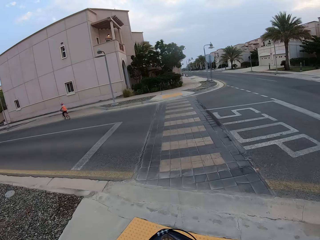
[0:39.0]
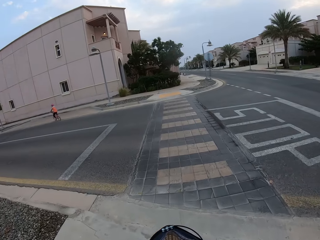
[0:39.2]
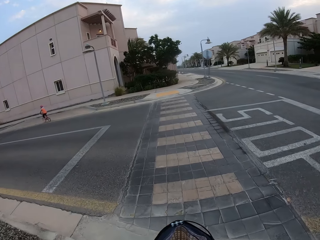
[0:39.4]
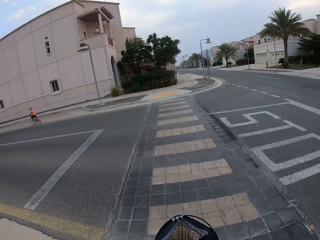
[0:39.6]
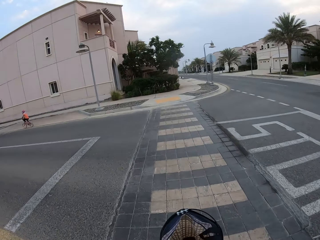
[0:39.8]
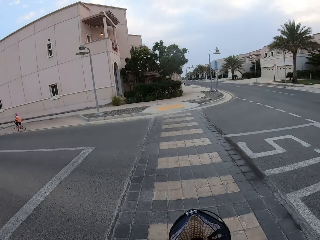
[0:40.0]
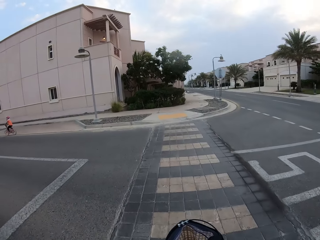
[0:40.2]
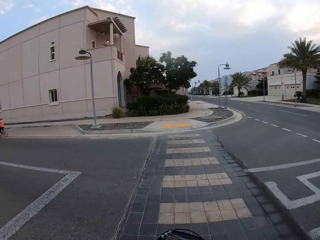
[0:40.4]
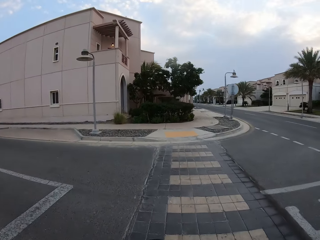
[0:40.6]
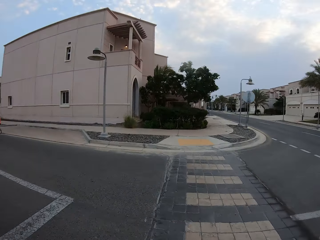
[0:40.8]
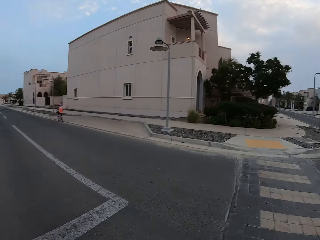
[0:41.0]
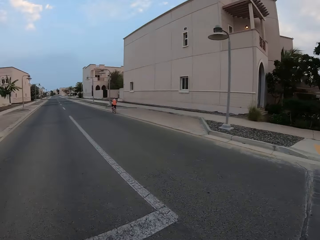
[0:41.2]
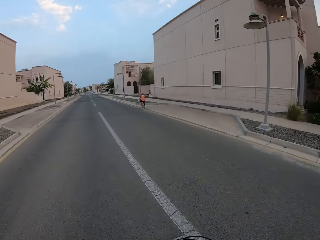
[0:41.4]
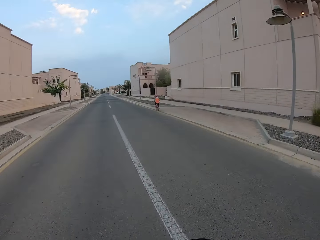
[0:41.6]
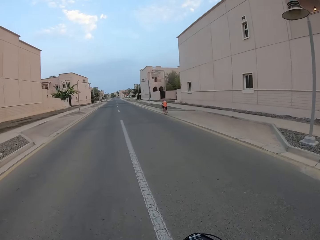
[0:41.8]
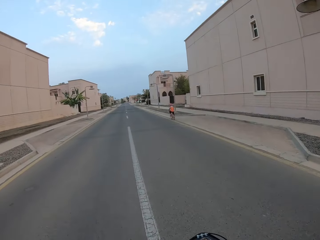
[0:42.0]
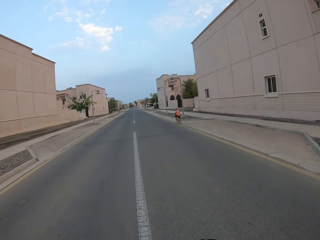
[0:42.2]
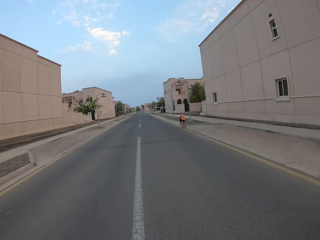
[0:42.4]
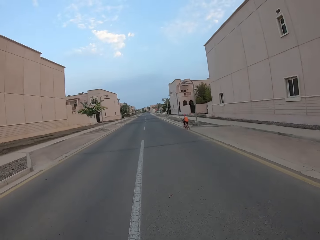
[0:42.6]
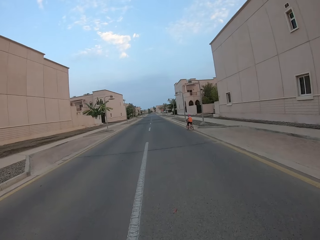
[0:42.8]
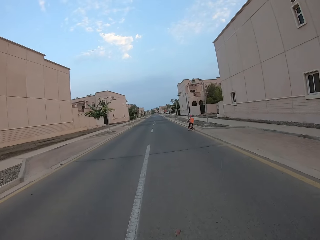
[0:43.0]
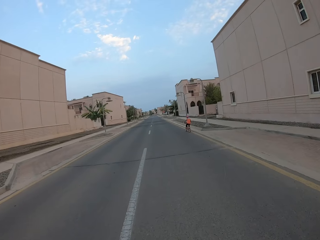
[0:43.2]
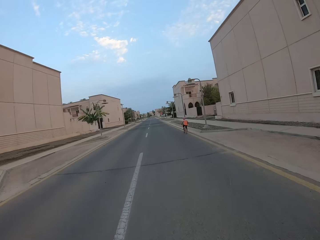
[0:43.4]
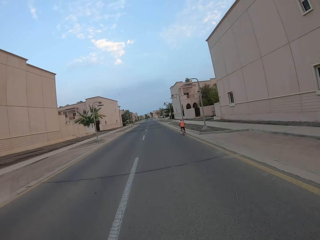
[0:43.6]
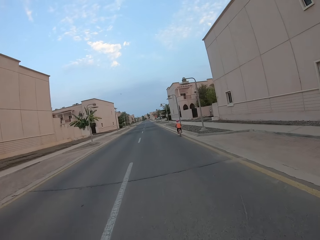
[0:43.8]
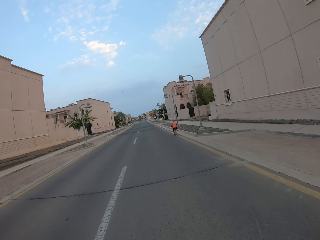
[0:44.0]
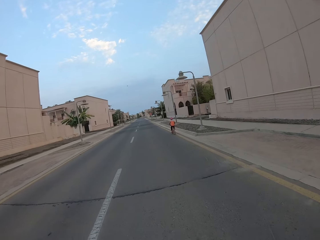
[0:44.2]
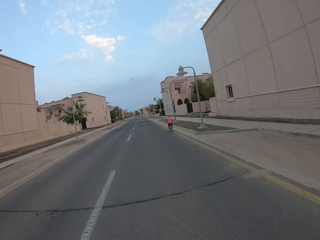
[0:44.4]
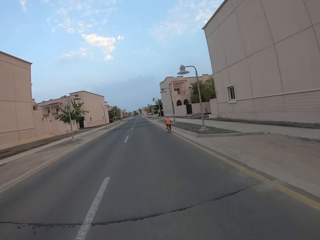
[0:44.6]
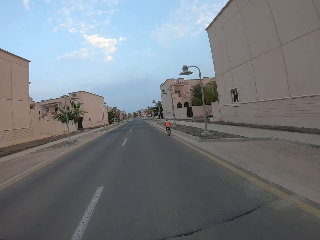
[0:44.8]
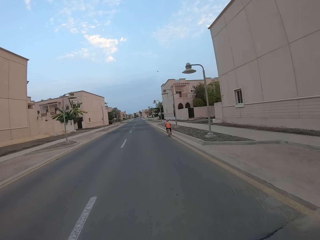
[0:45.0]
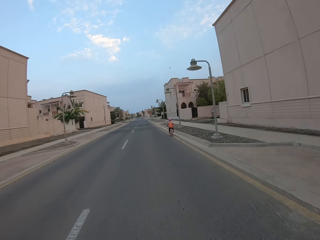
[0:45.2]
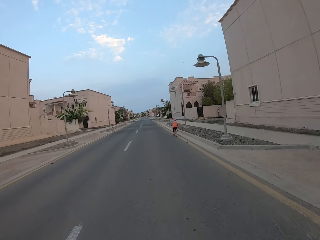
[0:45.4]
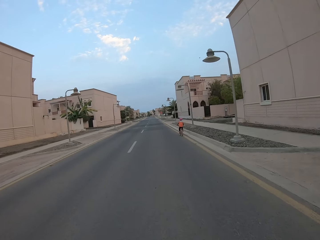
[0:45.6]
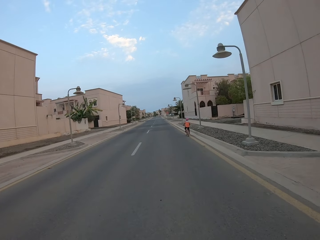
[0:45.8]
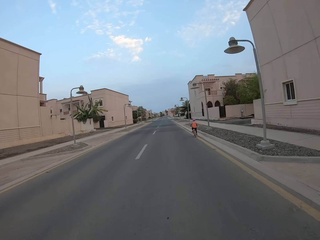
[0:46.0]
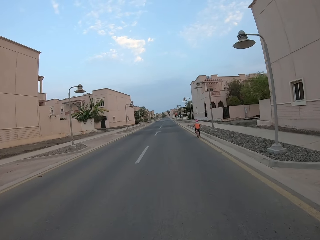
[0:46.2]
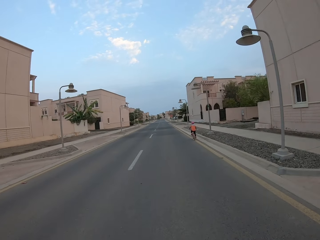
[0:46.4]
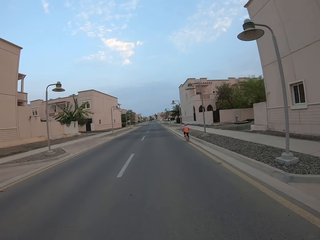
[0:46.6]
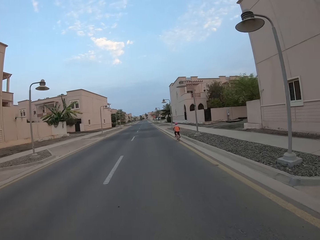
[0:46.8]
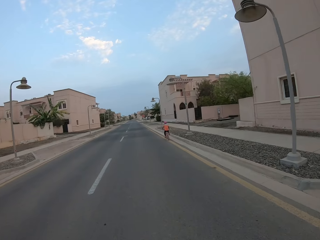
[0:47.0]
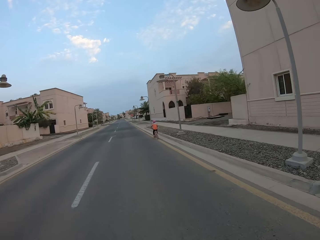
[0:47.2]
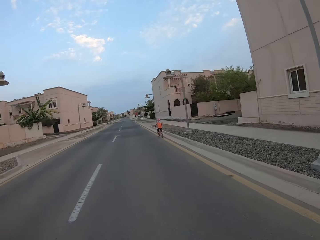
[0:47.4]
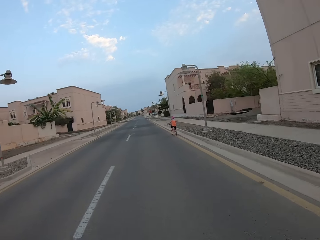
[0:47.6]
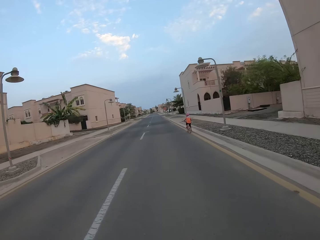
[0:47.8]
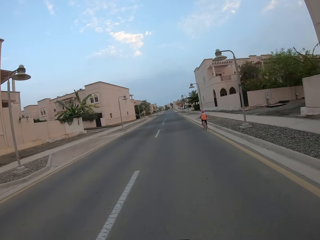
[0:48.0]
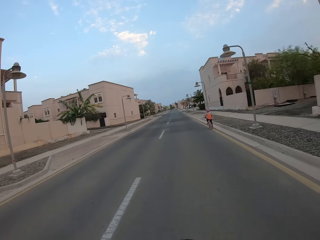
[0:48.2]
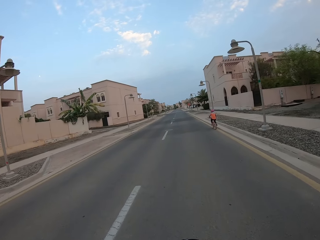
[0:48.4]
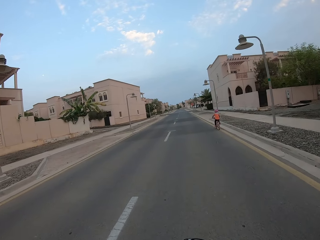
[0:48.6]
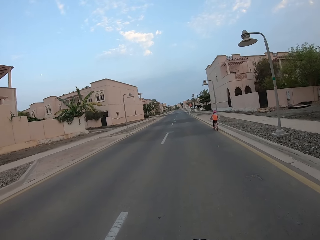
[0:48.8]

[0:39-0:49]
The camera wearer turns to the left side of the road. They ride a bicycle on the road.

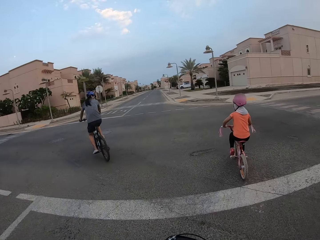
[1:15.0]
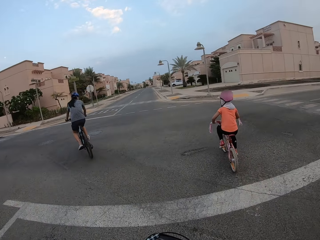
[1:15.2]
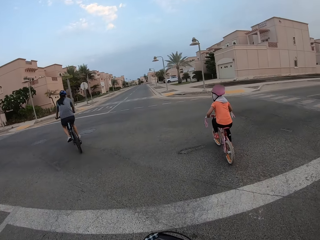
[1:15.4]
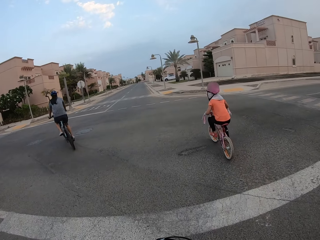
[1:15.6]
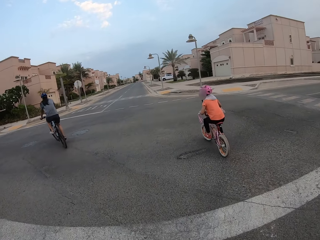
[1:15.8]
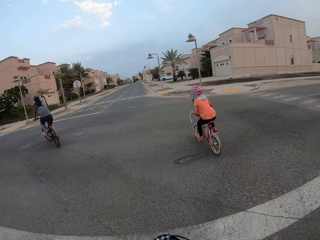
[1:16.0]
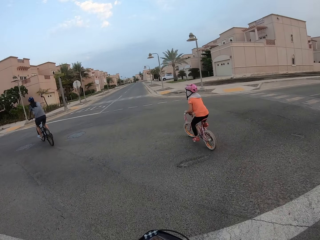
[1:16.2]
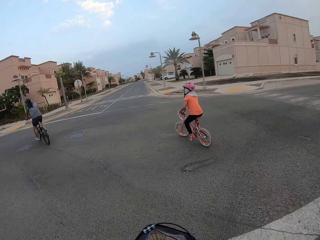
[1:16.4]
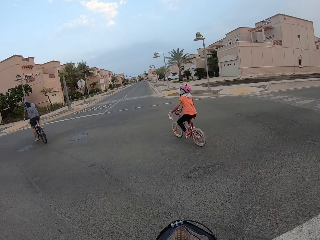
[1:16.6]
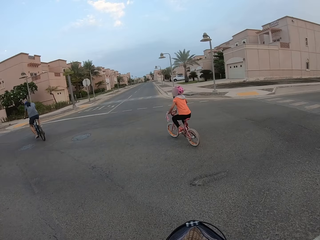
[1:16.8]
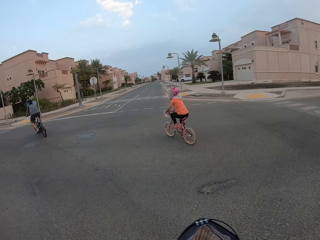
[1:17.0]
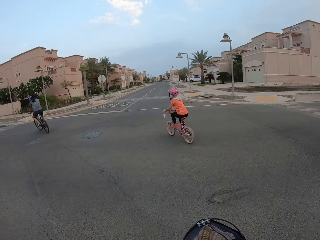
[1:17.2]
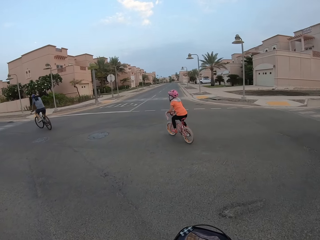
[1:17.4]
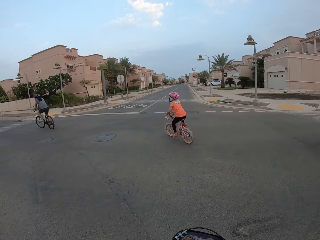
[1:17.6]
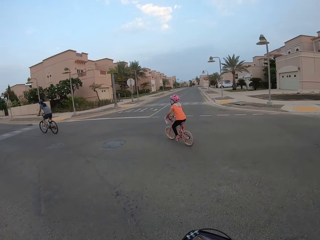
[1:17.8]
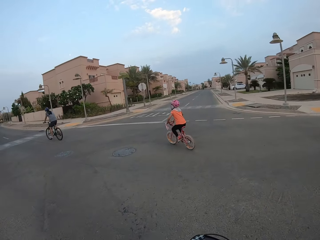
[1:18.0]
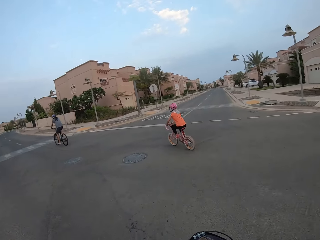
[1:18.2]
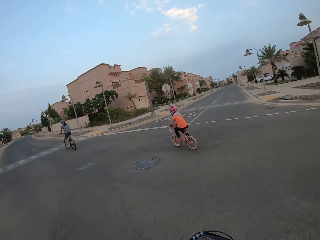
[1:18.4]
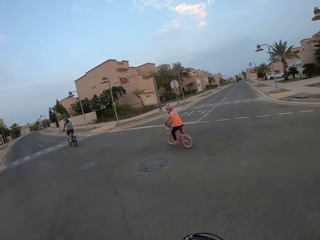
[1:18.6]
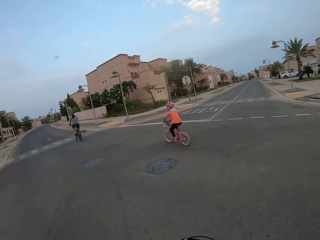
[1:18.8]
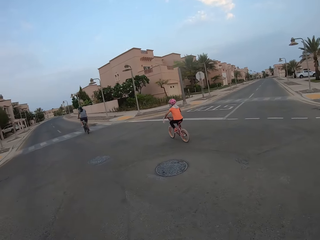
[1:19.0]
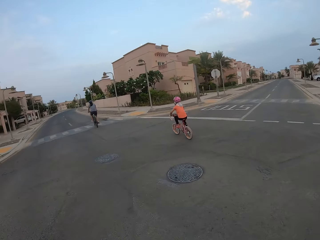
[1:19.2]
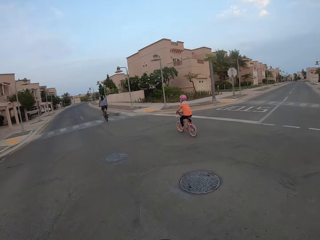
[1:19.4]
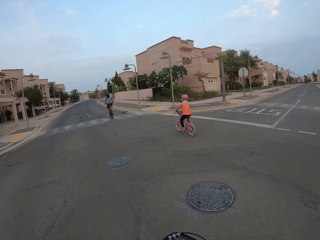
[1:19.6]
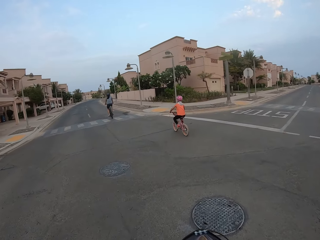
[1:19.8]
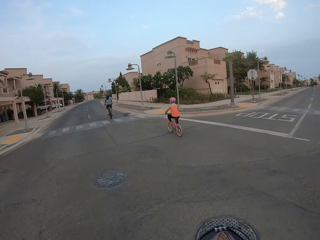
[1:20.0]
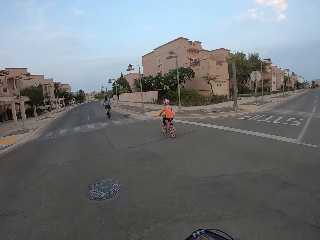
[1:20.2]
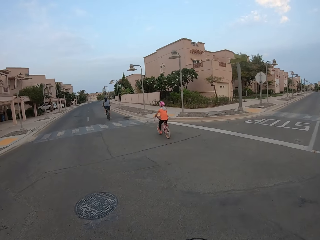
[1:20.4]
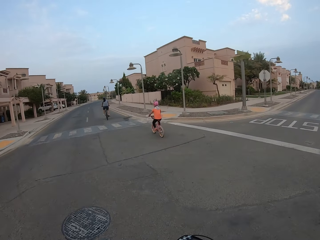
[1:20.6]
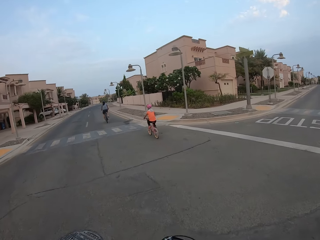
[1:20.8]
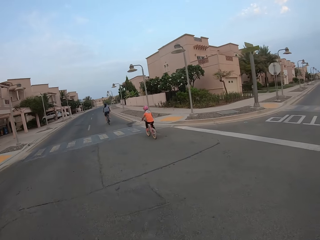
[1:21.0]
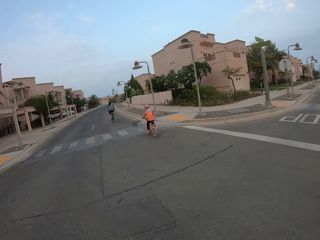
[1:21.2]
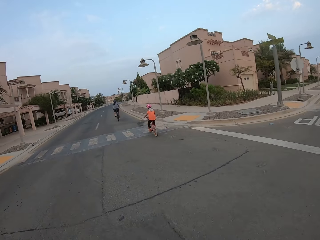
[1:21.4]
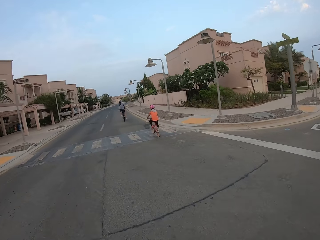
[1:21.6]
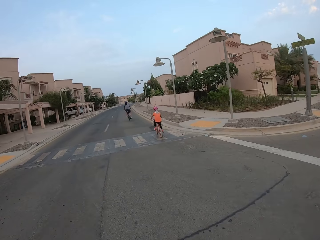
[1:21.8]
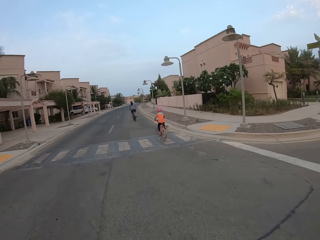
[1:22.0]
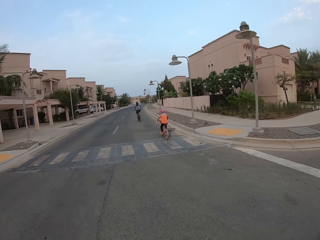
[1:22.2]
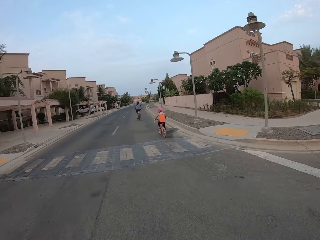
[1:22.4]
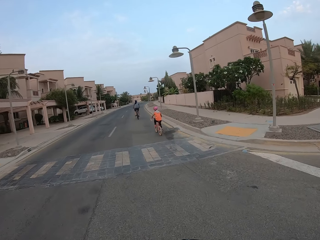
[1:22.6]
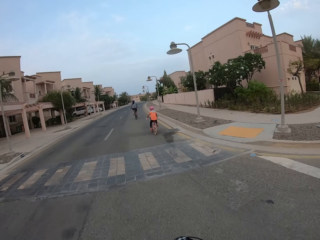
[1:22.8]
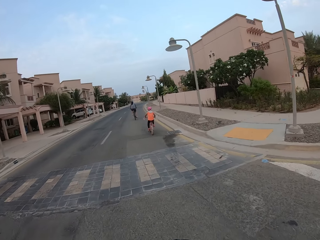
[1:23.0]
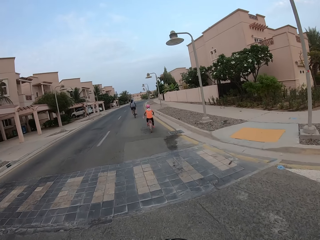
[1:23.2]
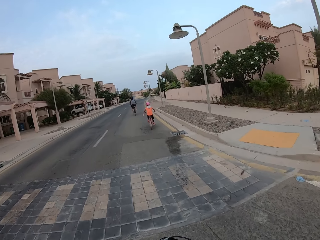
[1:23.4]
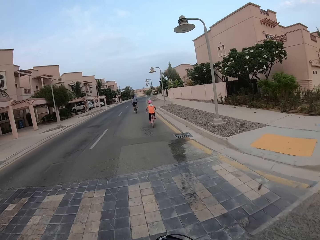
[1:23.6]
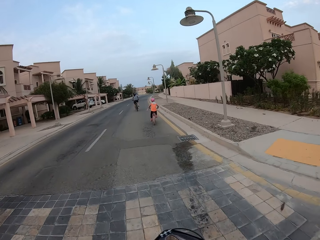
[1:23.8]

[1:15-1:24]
The camera wearer turns to the left side of the road. They ride a bicycle on the road.
